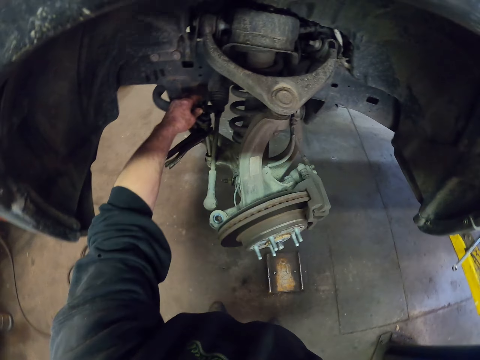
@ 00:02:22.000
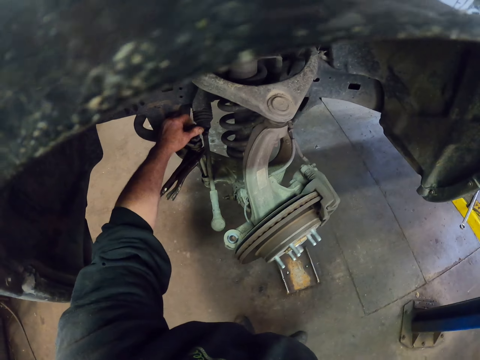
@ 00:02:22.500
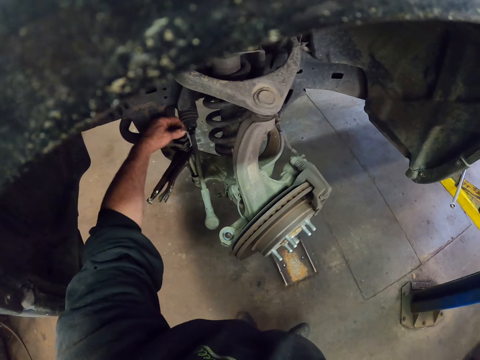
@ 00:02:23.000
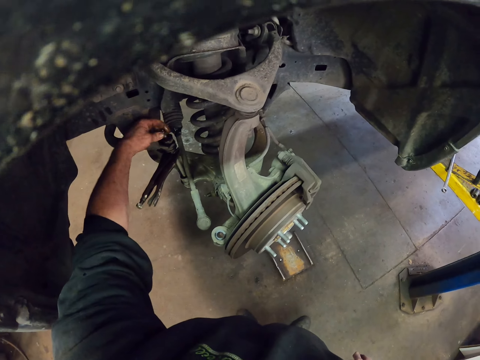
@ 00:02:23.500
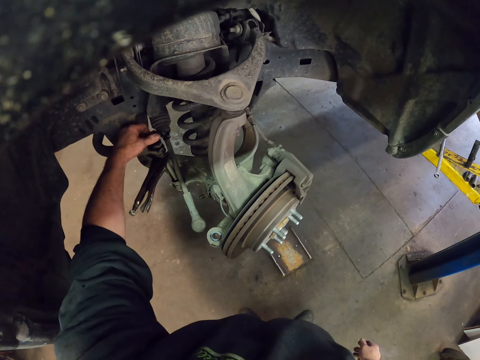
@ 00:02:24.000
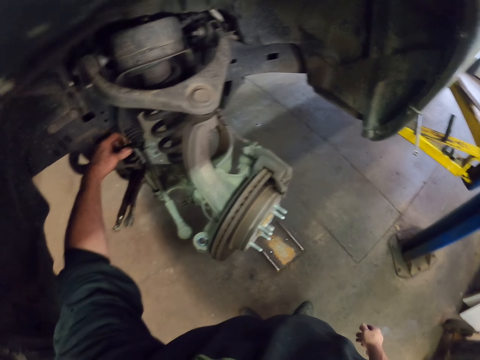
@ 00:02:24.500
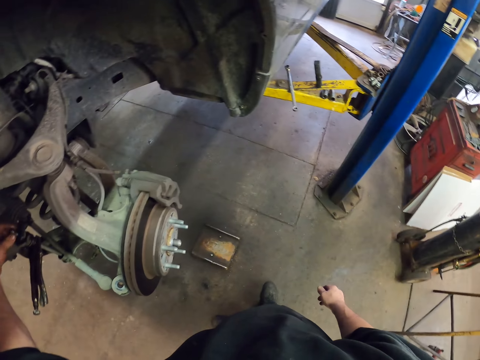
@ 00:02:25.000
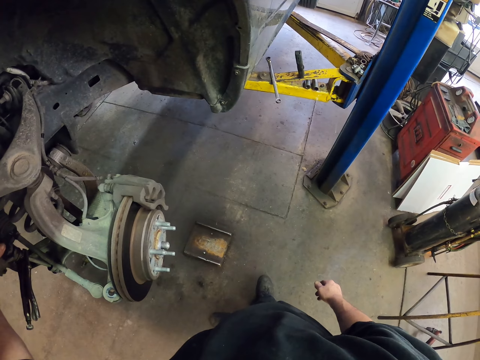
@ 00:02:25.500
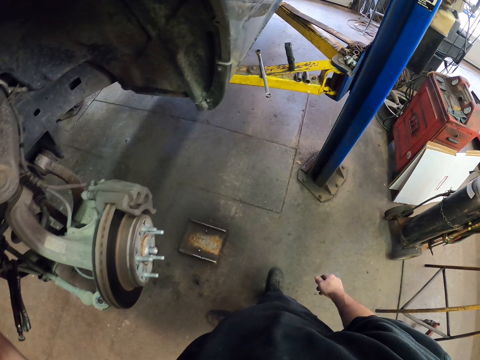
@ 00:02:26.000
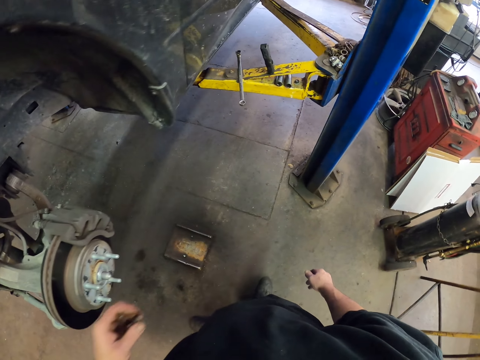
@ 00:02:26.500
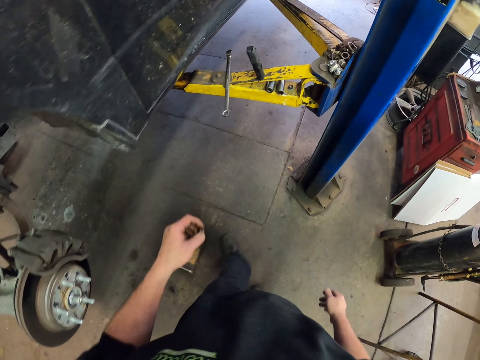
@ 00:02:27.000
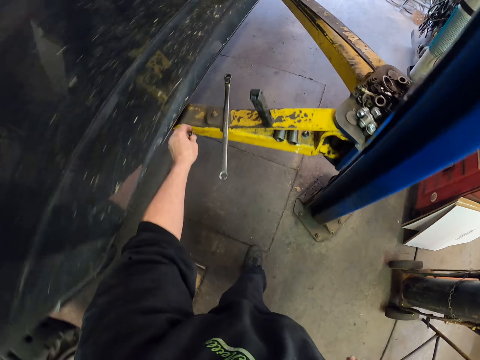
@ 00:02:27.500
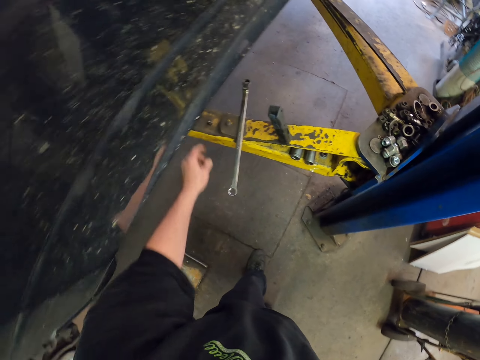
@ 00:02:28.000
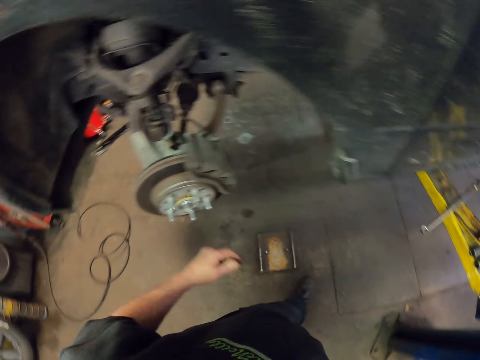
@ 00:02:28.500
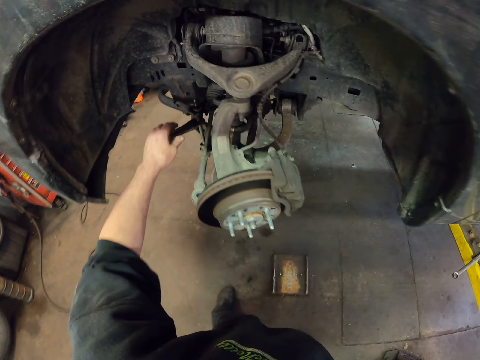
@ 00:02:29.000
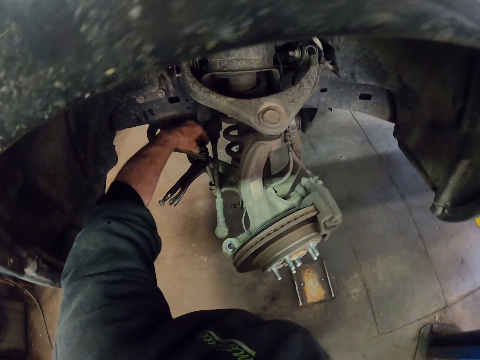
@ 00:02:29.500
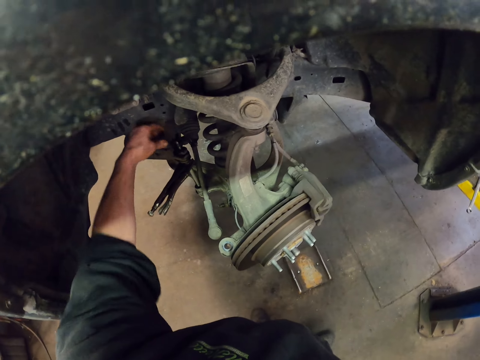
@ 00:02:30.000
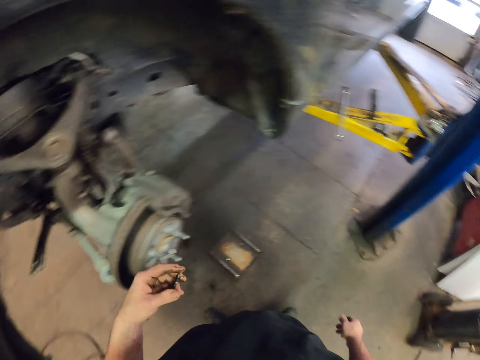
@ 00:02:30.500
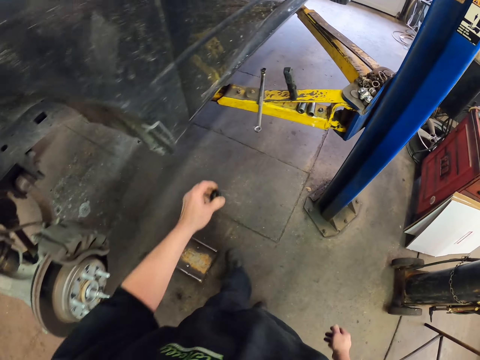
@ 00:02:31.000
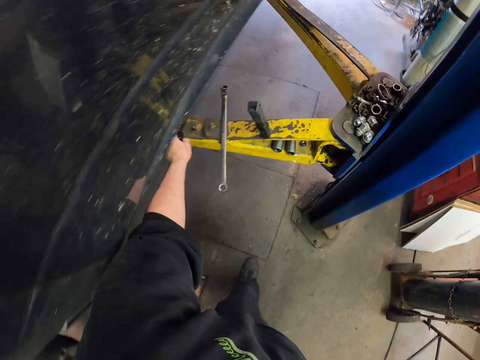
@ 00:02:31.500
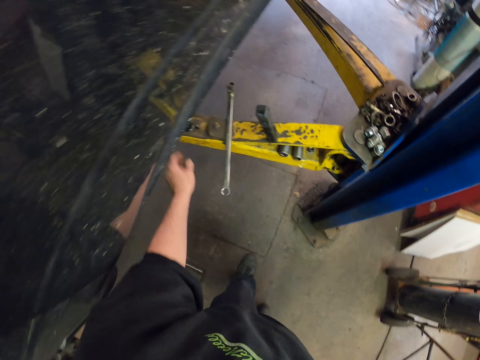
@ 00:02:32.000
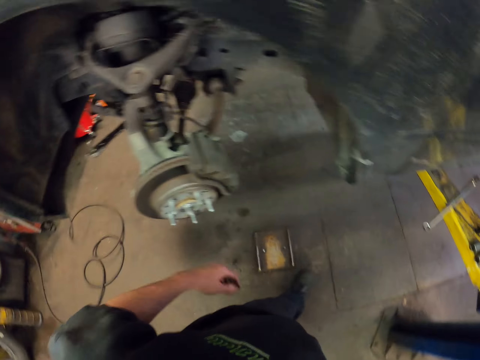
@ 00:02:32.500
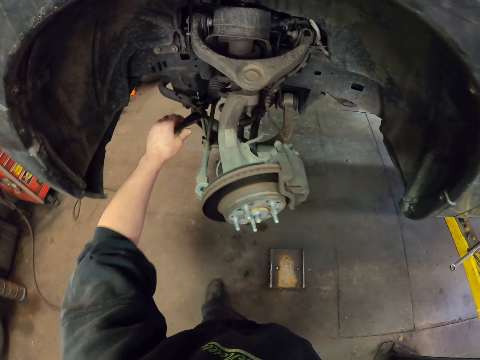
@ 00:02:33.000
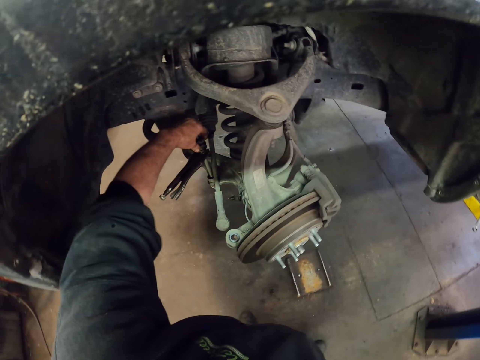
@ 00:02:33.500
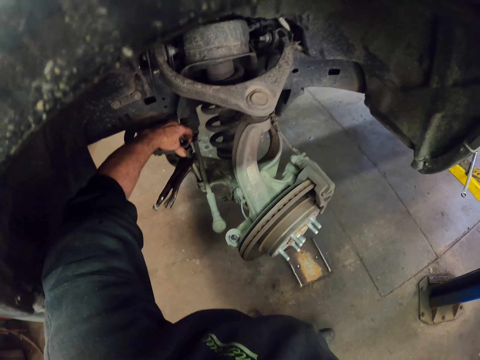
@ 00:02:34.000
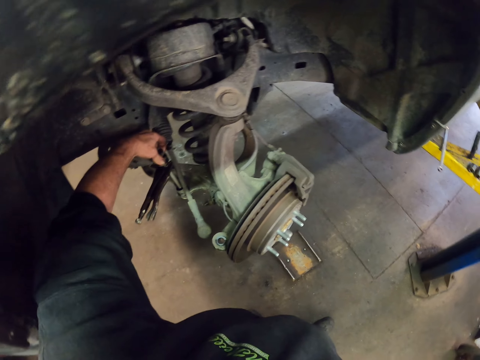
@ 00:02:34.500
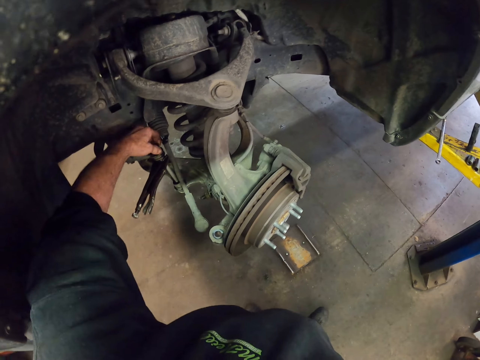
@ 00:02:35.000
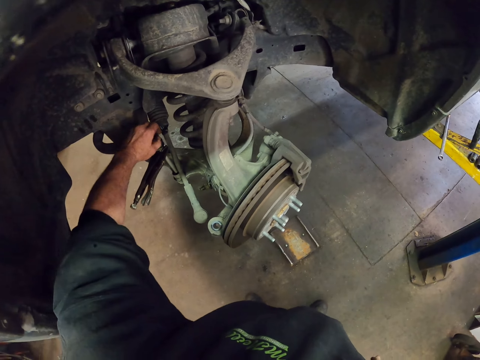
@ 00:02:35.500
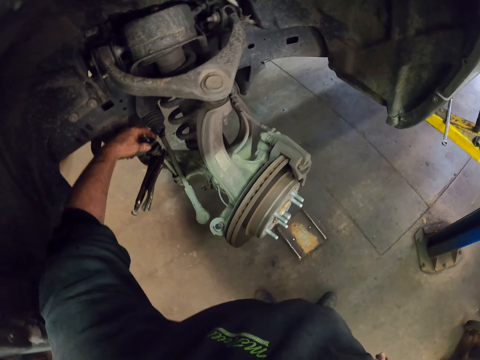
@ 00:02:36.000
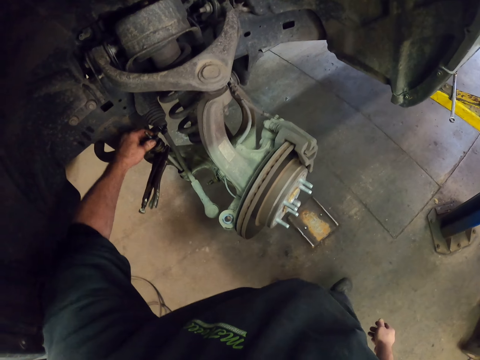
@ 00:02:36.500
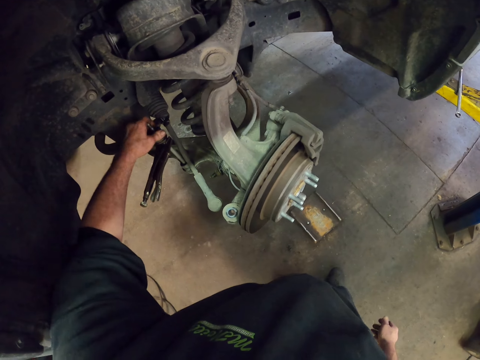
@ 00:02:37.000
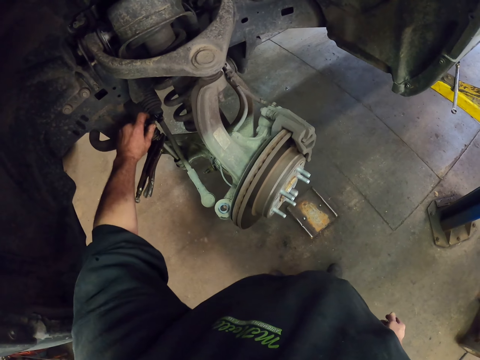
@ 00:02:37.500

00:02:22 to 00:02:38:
The camera wearer uses his hands to adjust the bolt. He loosens the nut with the fingers. He puts the nut on the crane. He picks up the bolt. He puts the nut on the crane again. He uses his hands to adjust the bolt.

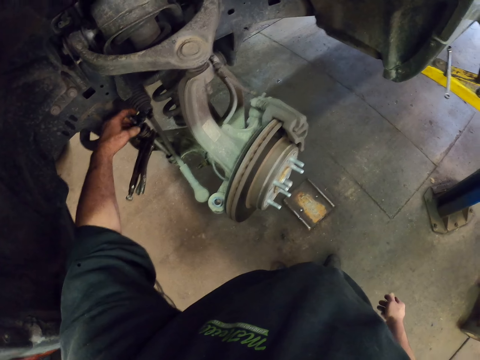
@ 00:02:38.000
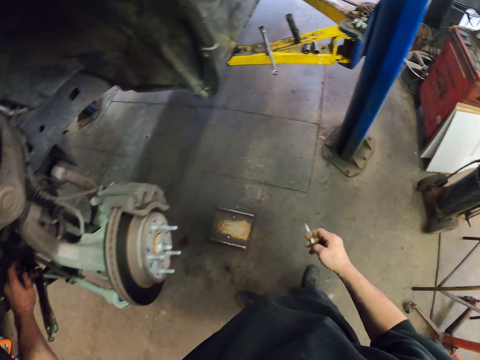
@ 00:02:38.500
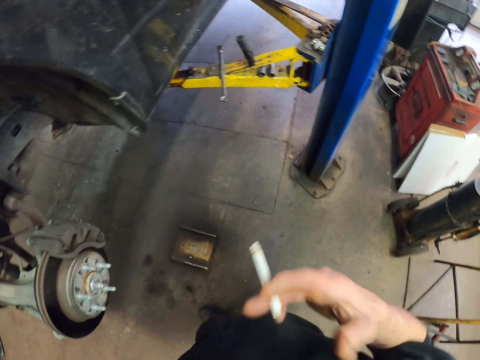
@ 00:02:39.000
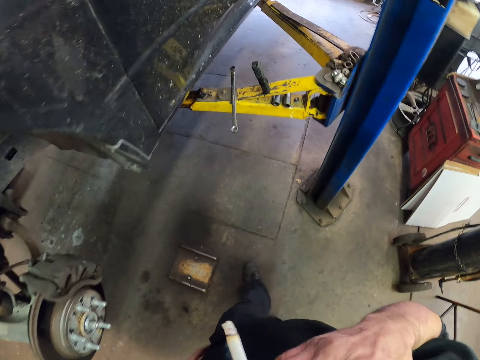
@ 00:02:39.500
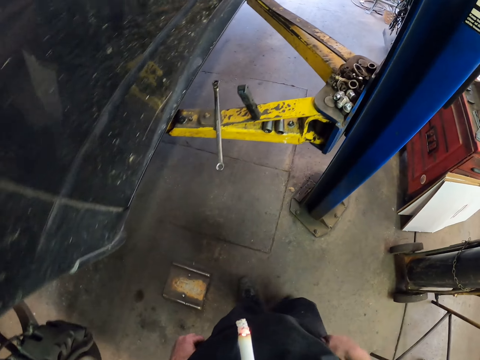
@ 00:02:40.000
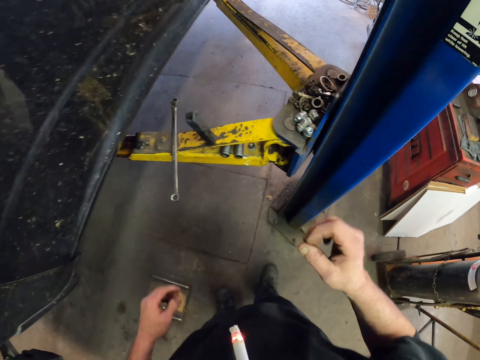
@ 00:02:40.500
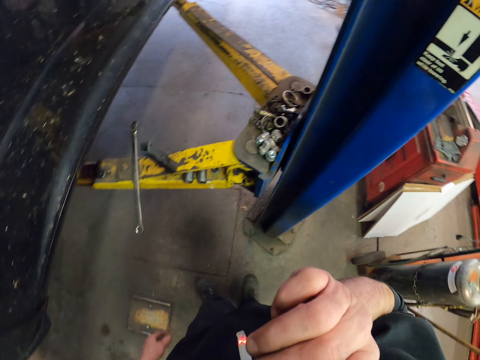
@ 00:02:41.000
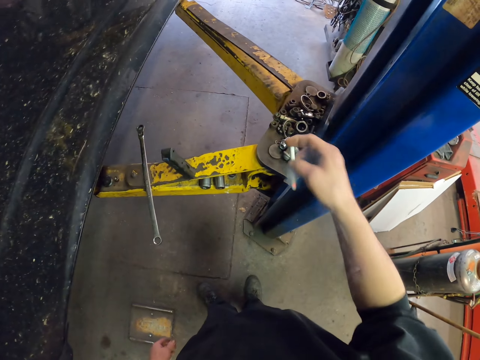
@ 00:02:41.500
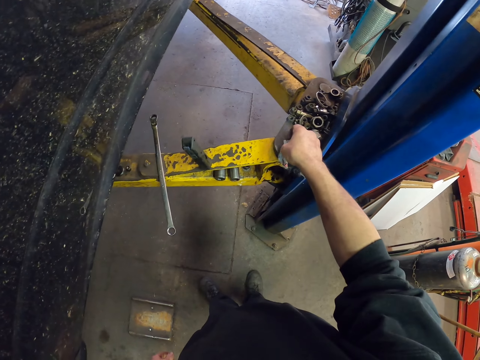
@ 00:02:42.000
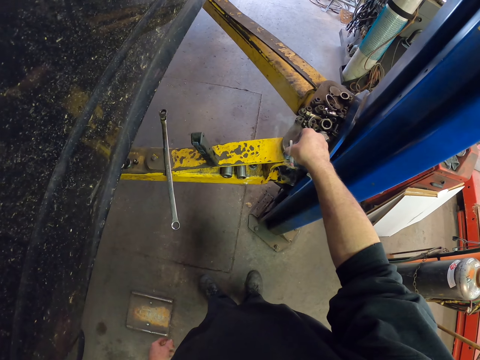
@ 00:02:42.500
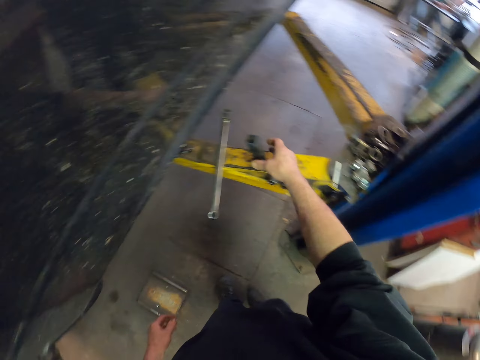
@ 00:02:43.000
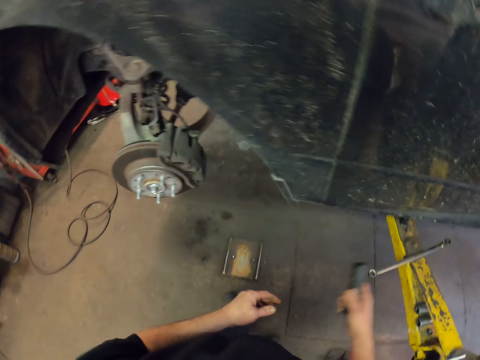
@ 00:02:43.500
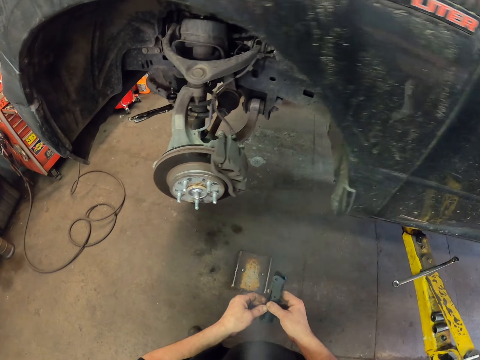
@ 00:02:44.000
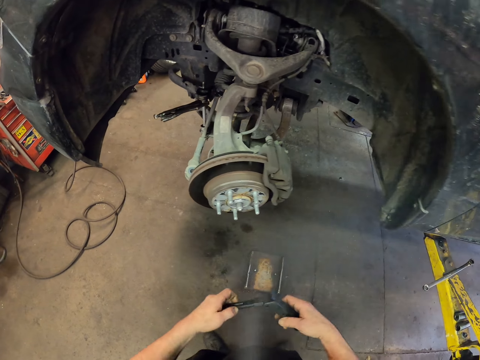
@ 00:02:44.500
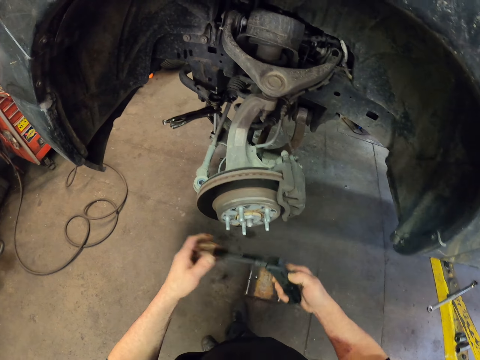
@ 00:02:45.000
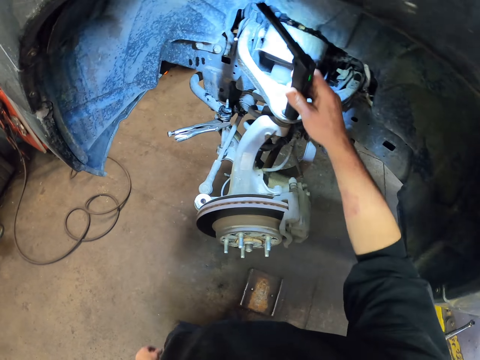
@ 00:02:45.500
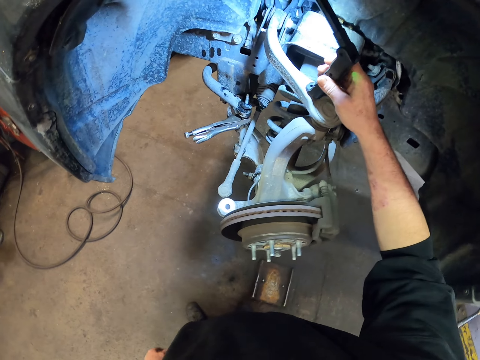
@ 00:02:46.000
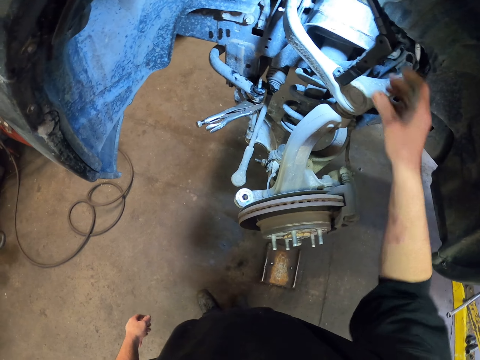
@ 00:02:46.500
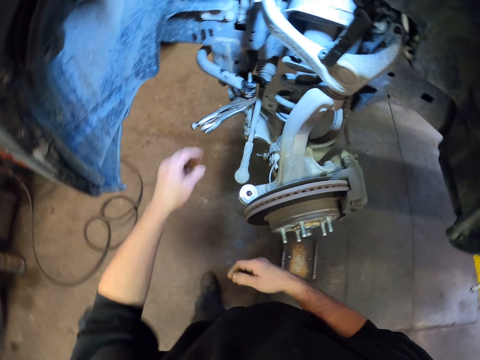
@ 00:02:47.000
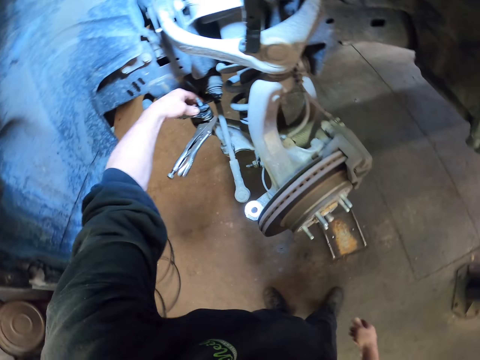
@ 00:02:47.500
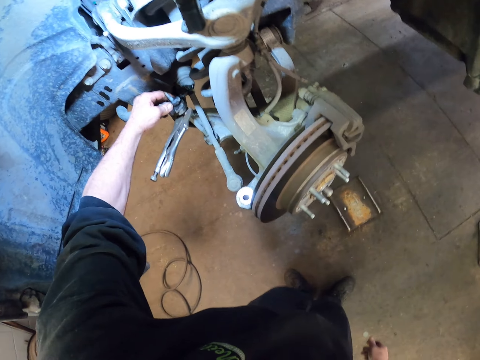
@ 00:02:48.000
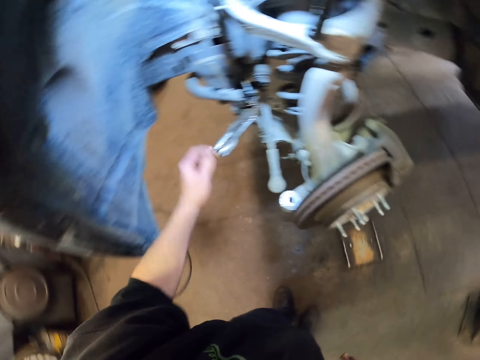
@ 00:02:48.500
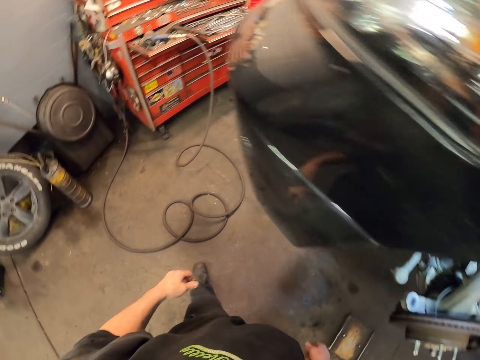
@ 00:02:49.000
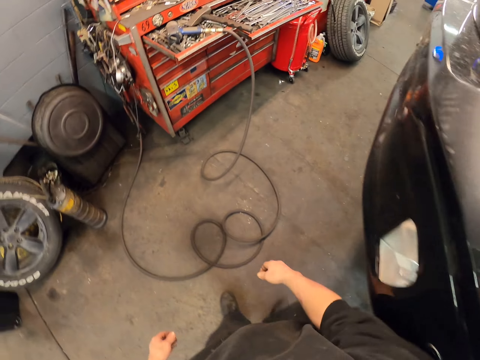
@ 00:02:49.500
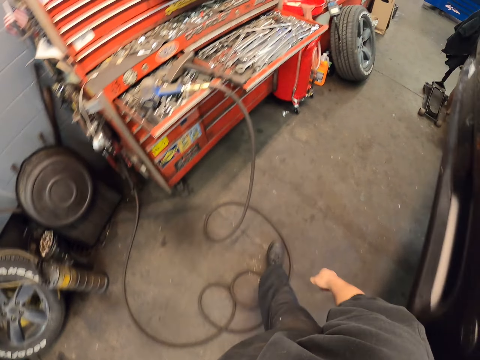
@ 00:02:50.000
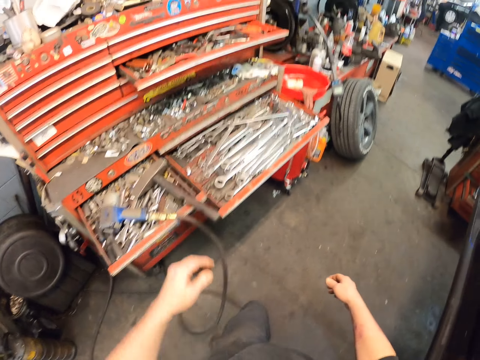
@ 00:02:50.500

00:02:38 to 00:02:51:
The camera wearer smokes the cigarette. They put the cigarette on the crane. They pick up the spotlight. They turn on the spotlight. They walk around.
